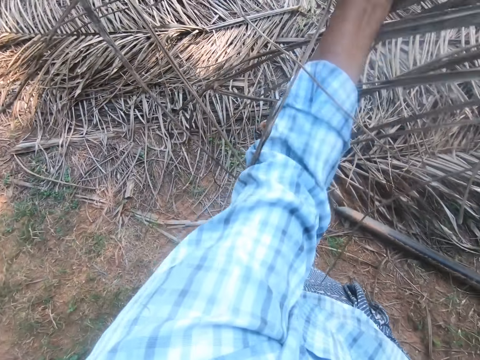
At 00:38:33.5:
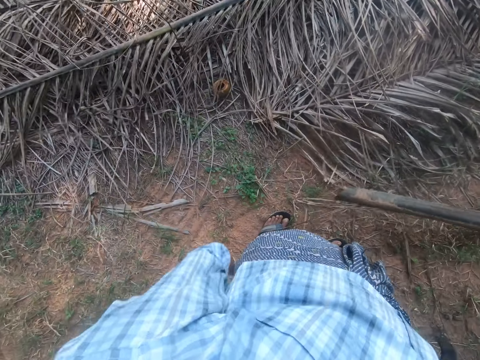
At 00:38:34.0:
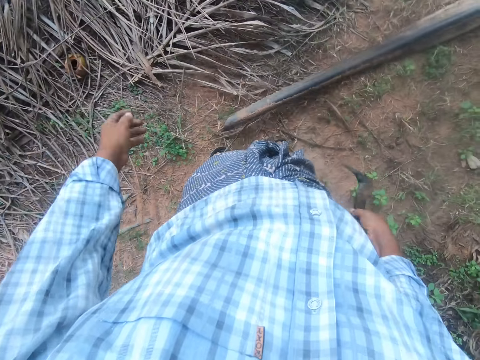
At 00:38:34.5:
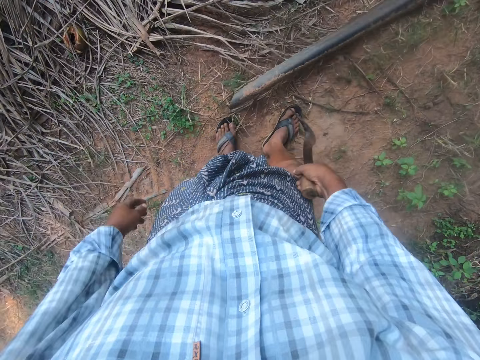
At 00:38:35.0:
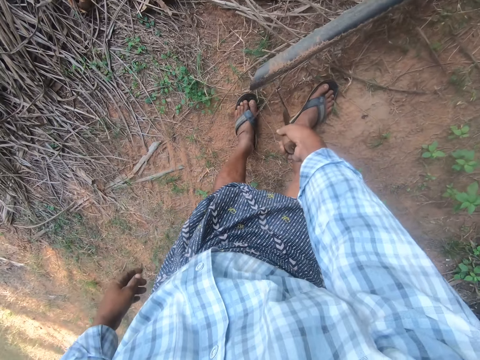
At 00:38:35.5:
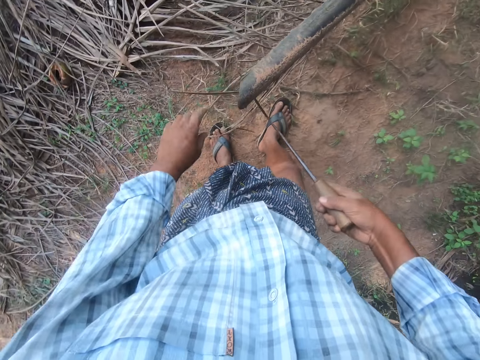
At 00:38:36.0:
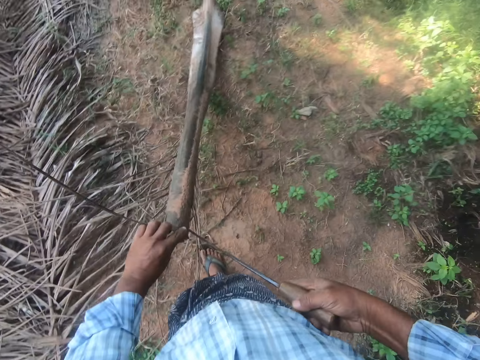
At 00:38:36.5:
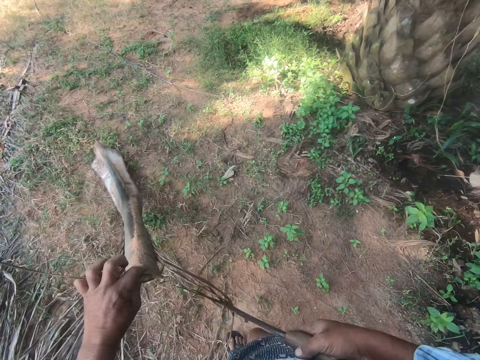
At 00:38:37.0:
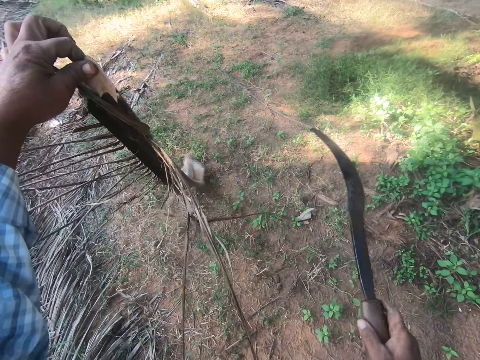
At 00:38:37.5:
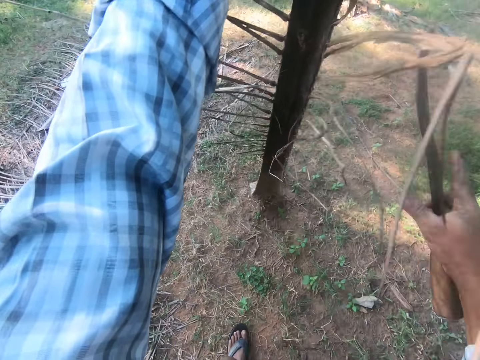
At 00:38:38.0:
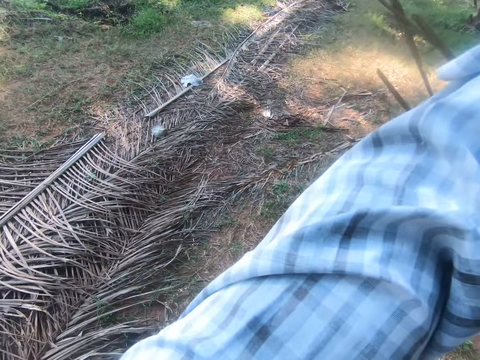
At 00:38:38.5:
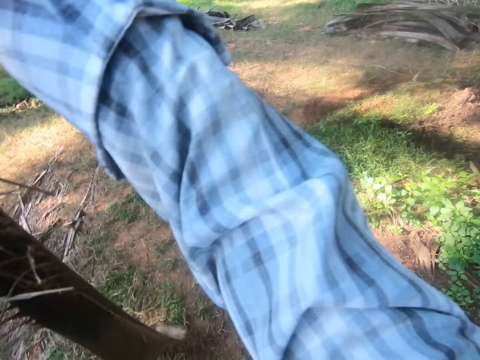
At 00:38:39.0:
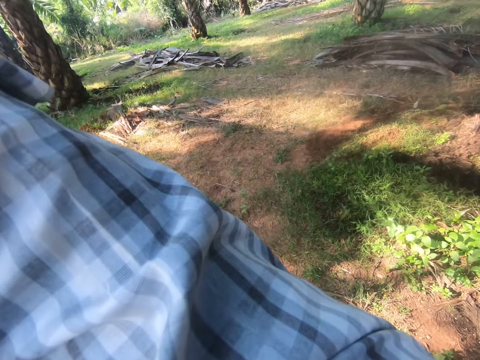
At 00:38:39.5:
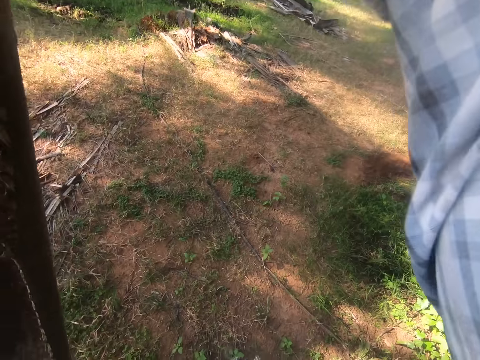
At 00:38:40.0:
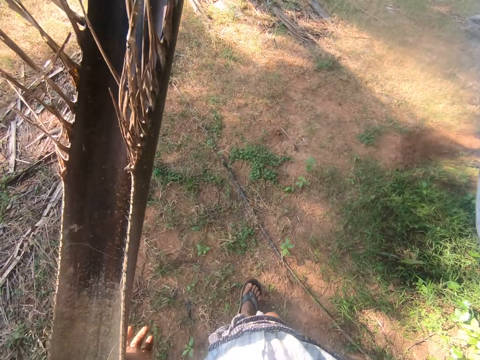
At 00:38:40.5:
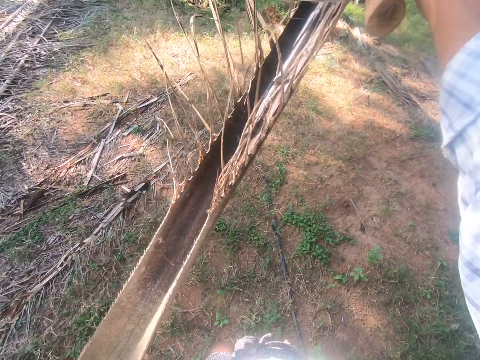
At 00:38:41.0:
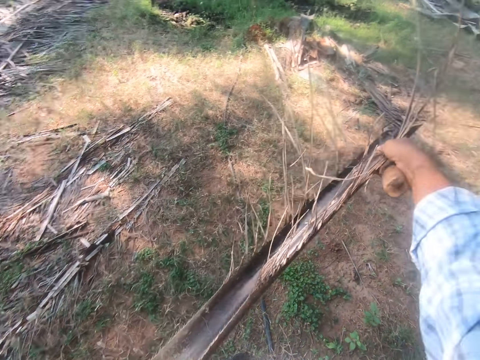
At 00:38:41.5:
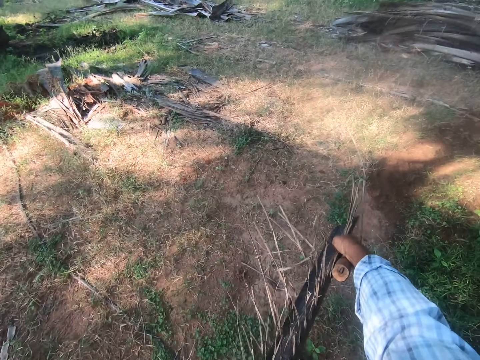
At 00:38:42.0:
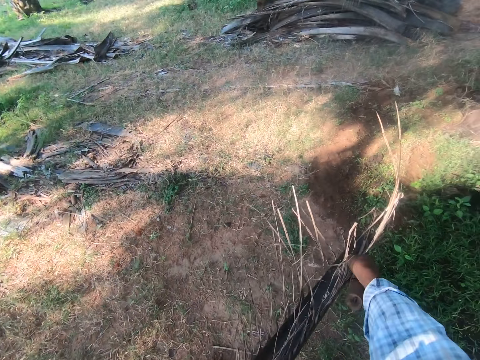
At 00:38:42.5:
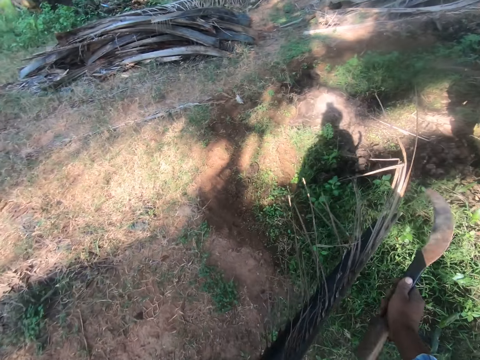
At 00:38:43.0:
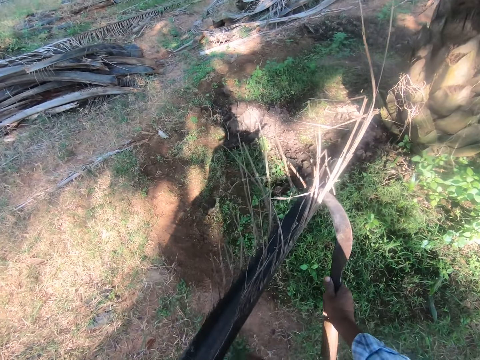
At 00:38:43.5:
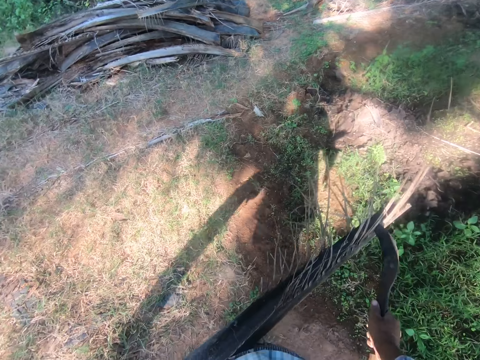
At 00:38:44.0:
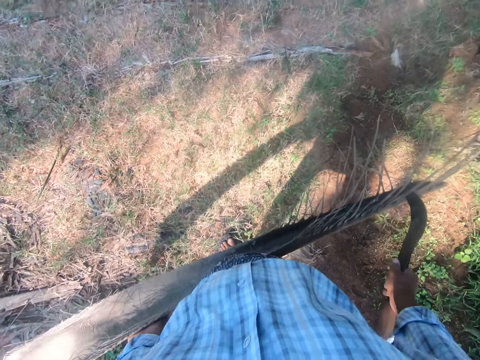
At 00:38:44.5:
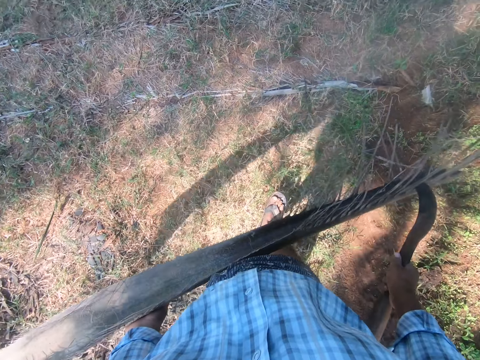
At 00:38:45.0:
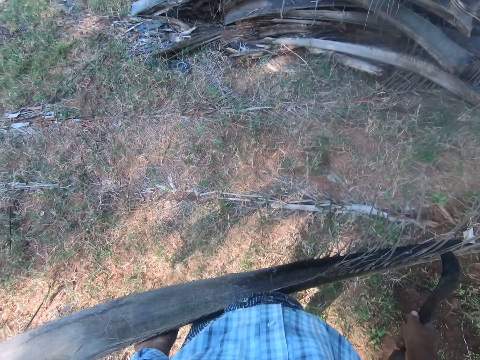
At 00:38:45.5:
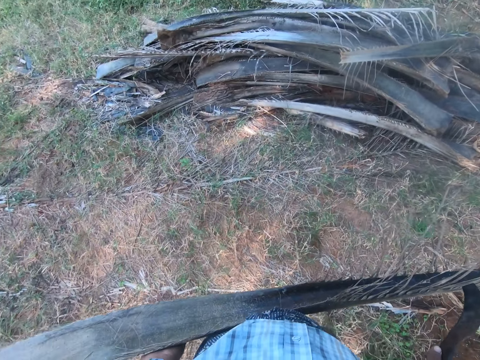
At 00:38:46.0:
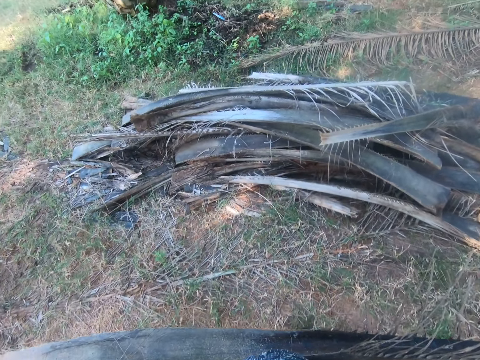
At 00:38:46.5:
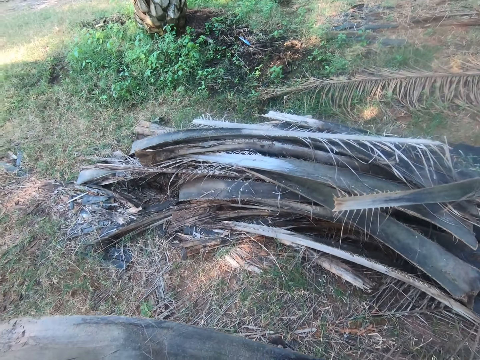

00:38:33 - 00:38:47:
The camera wearer separates the rachis or palm stem from the palm frond with a sickle. They drop the palm frond on a heap of palm fronds. They pick the rachis from the ground using a machete. They walk around the garden. They hit the palm stem with a machete. They walk away with the rachis.

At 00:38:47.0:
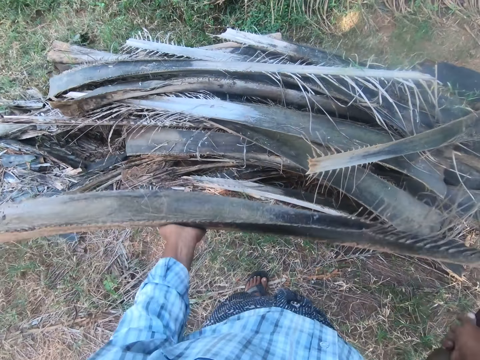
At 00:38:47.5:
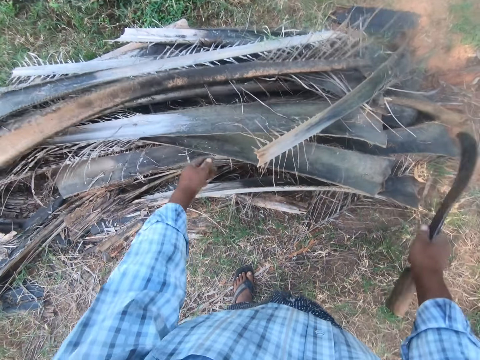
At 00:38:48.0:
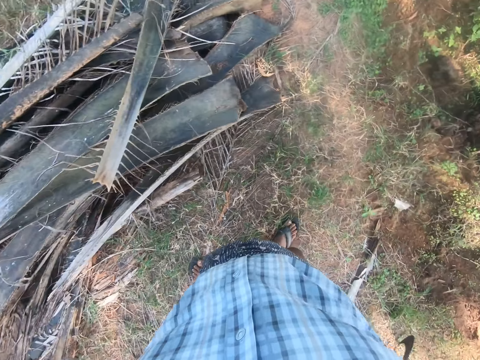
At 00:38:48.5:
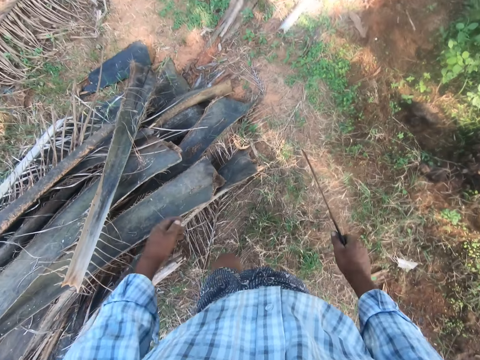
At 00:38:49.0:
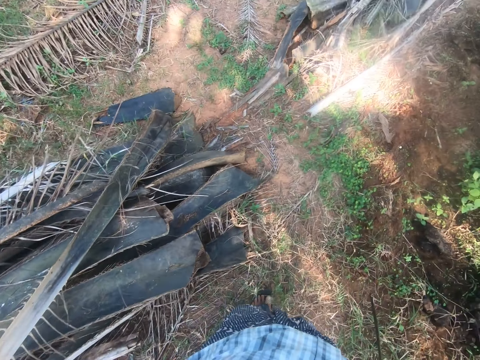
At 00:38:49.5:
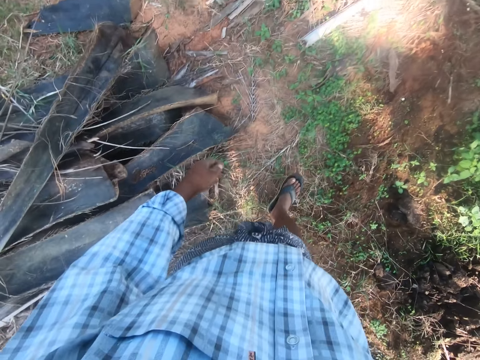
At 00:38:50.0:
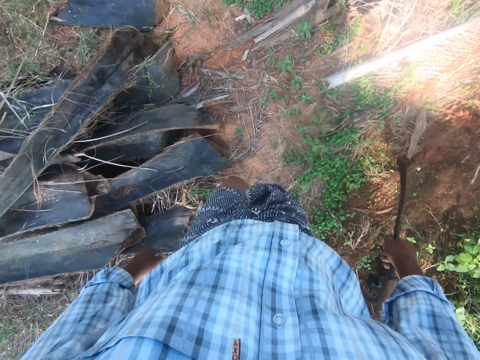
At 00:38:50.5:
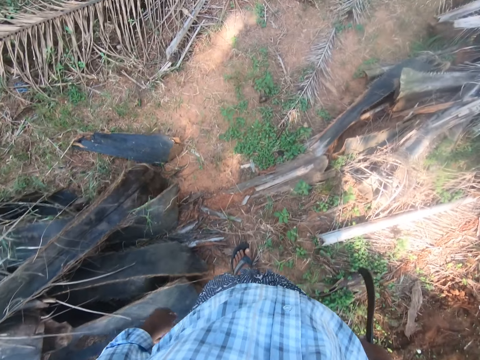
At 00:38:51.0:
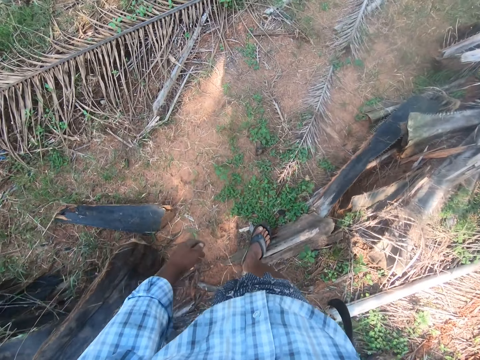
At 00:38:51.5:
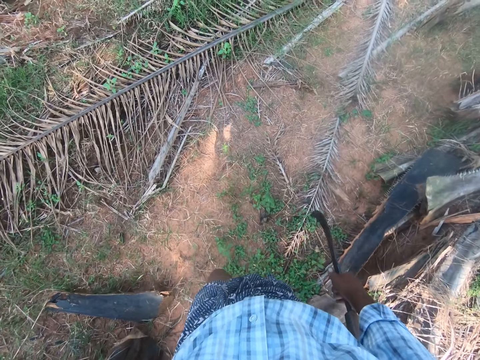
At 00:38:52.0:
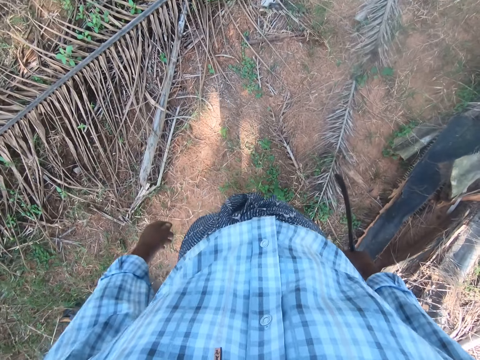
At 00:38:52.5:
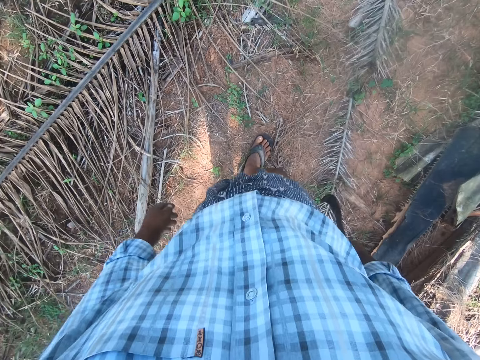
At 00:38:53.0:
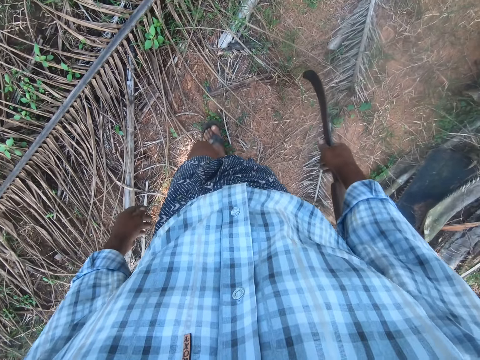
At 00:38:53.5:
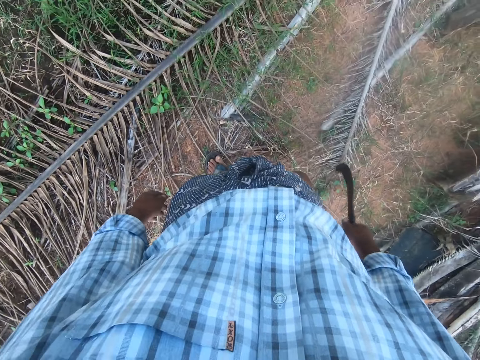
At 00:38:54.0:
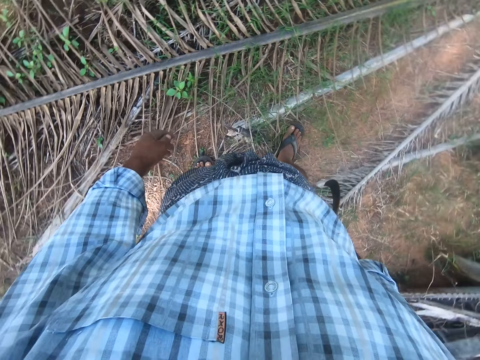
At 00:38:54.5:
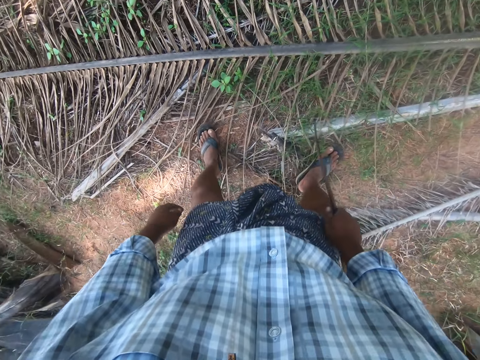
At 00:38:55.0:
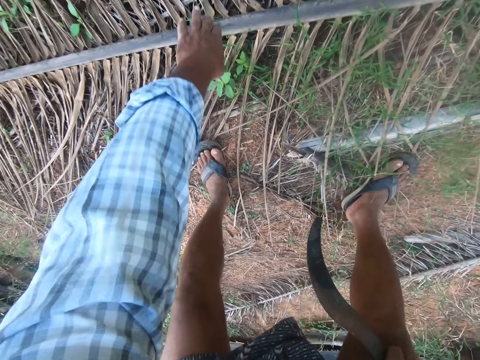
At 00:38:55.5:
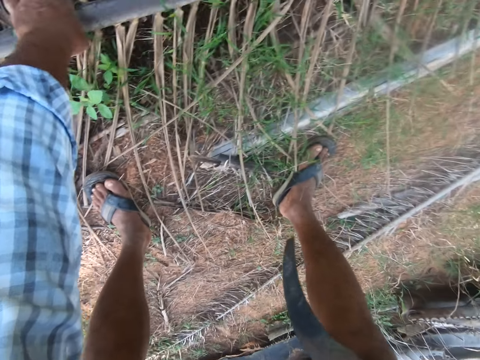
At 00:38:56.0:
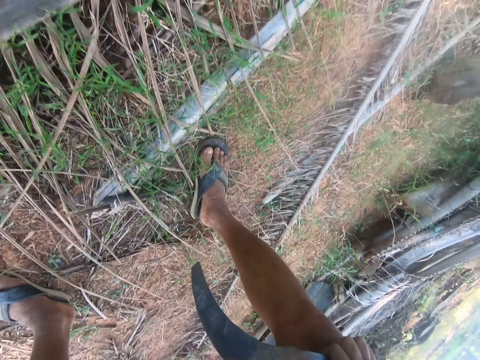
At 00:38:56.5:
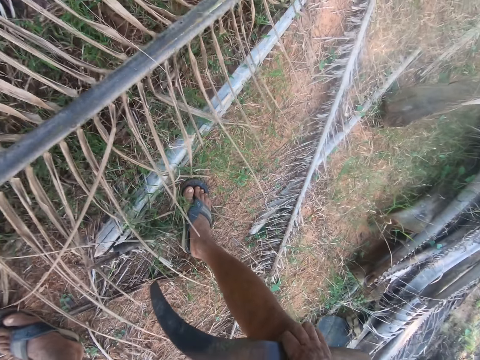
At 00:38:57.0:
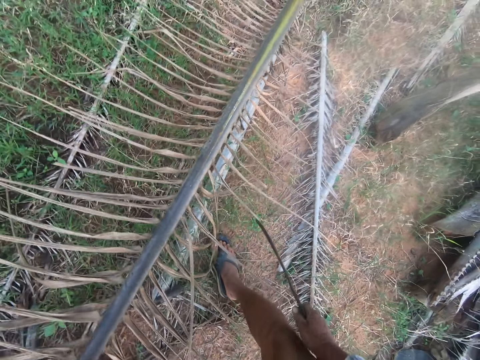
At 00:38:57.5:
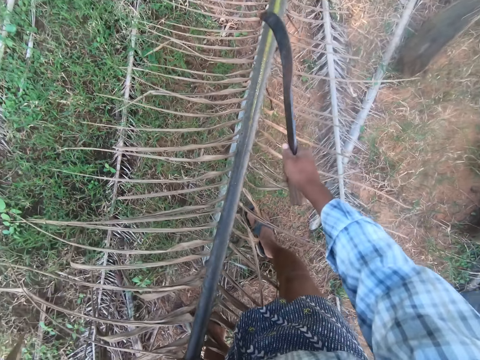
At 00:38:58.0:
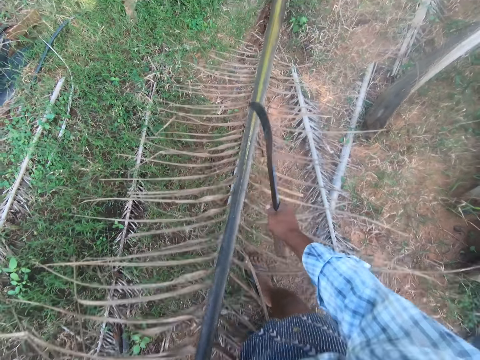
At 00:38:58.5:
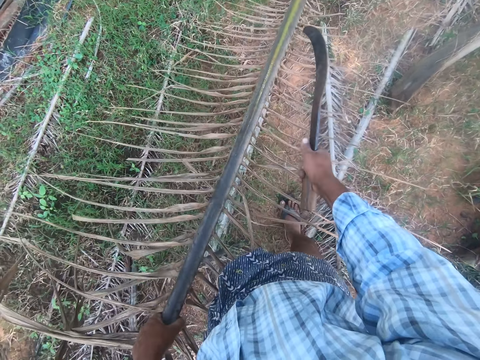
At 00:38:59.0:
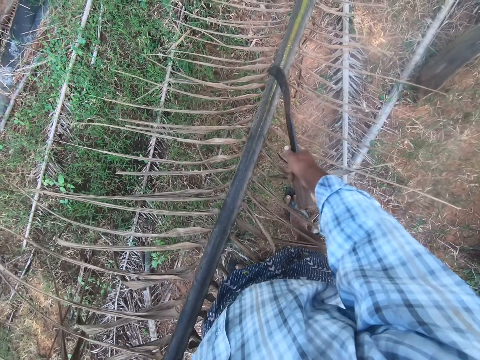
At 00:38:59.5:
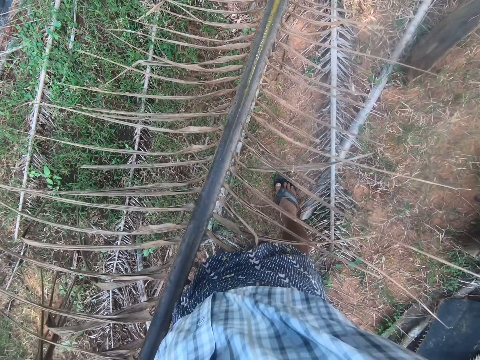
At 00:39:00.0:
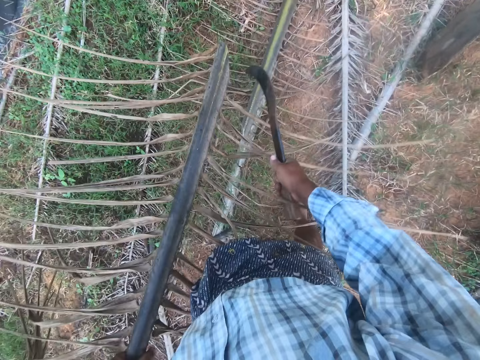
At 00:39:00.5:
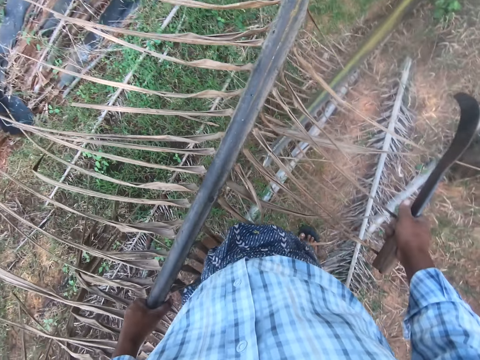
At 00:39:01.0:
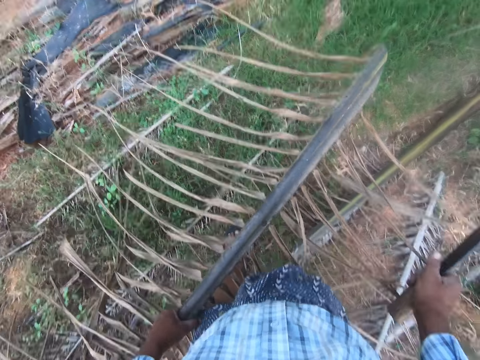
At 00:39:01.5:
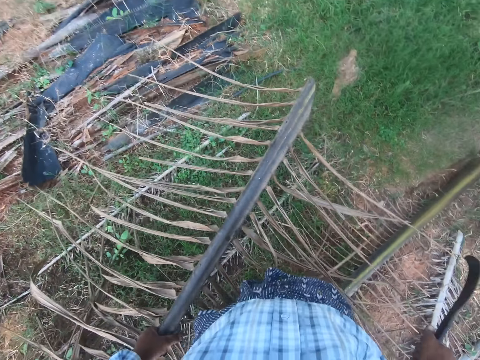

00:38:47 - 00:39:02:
The camera wearer drops the rachis on a heap of rachises. They walk around the garden. They pick a palm frond or palm stem from the ground. They hit the palm stem with a machete. They do it again. They cut the palm frond into two with a sickle or machete.
